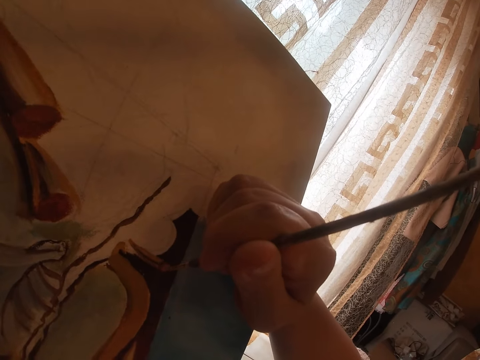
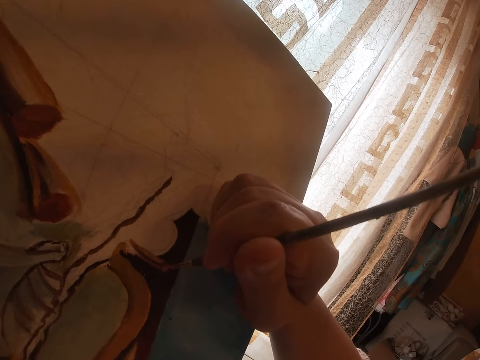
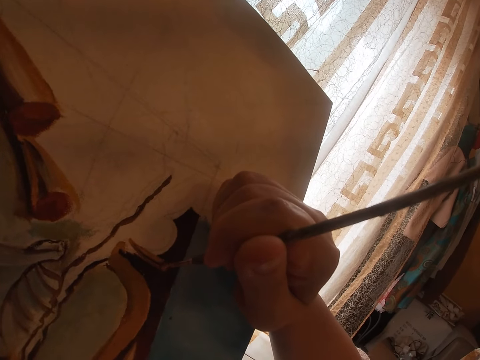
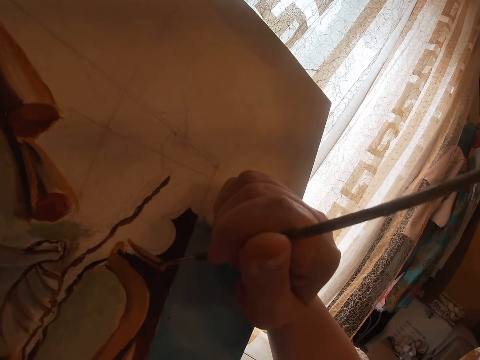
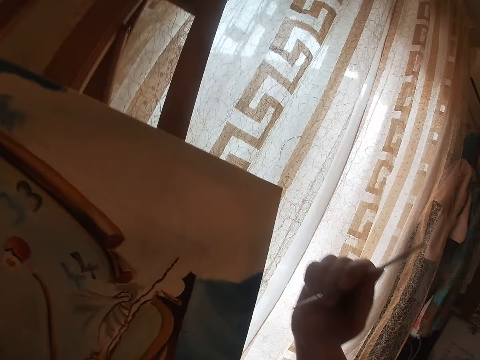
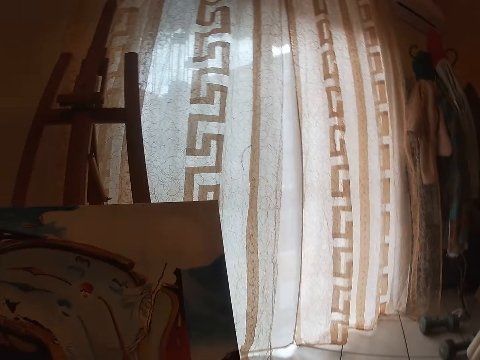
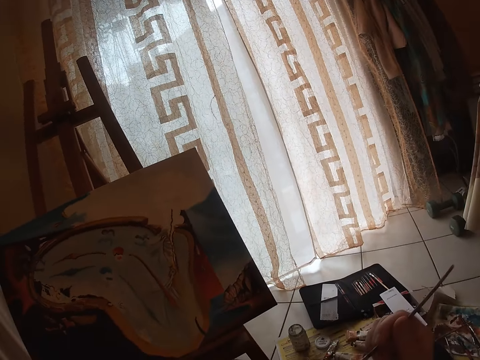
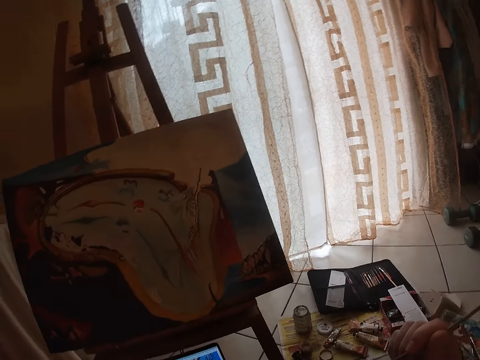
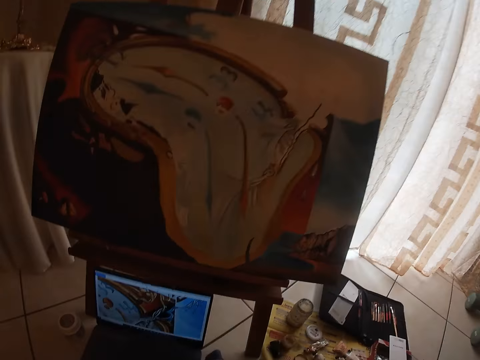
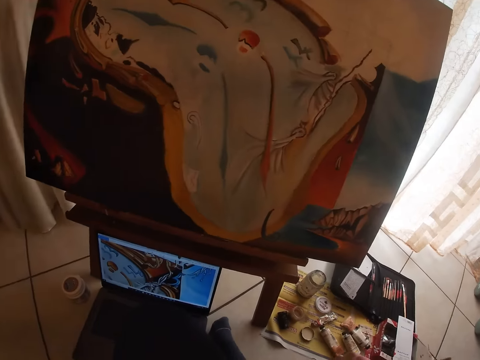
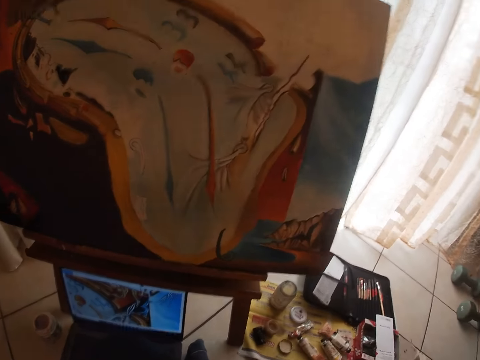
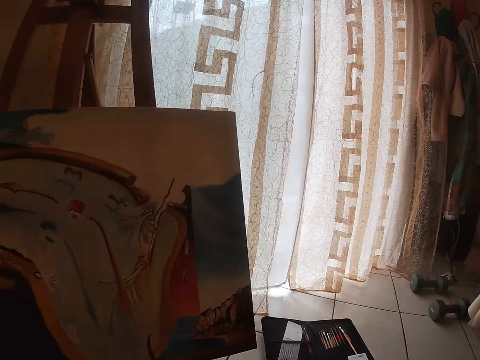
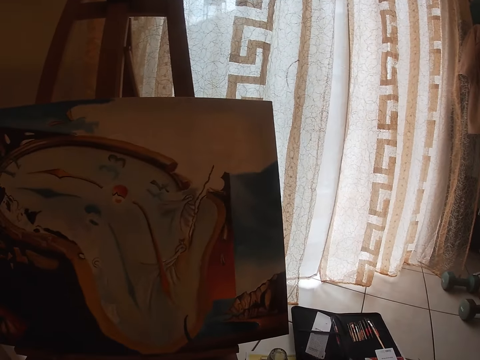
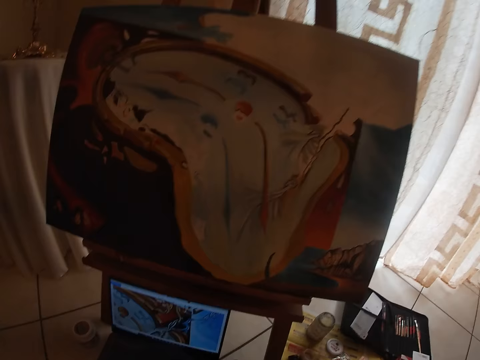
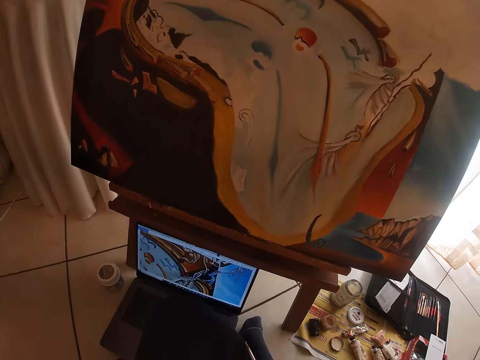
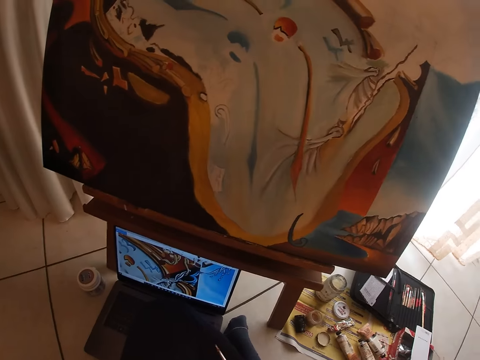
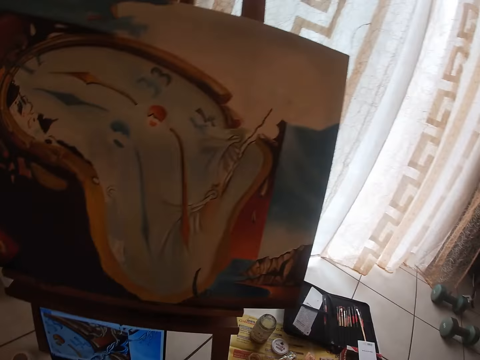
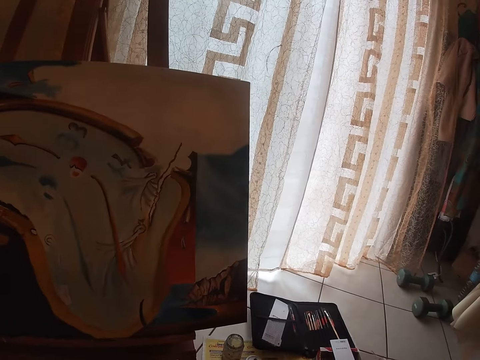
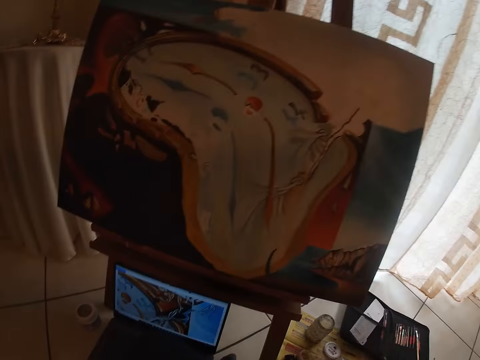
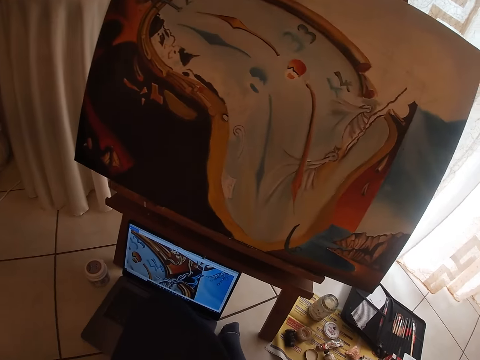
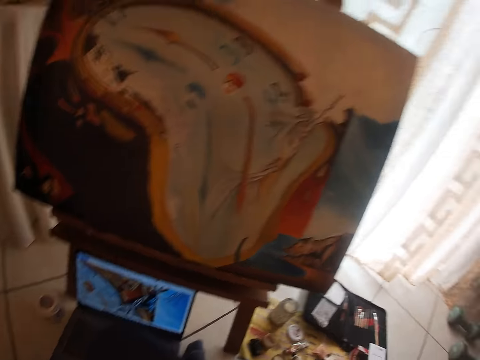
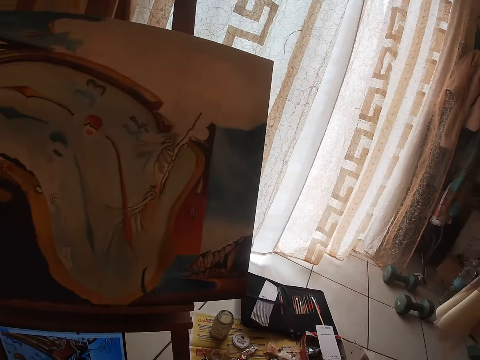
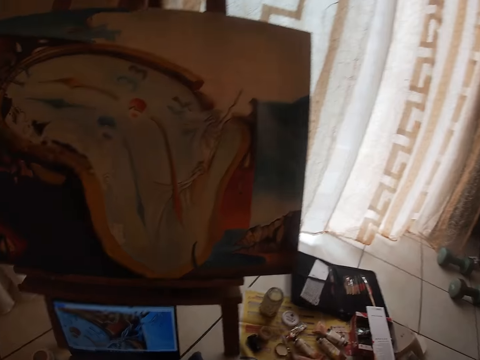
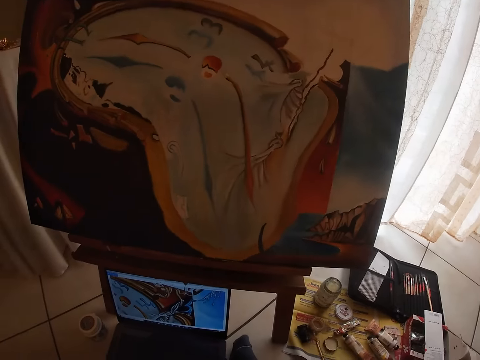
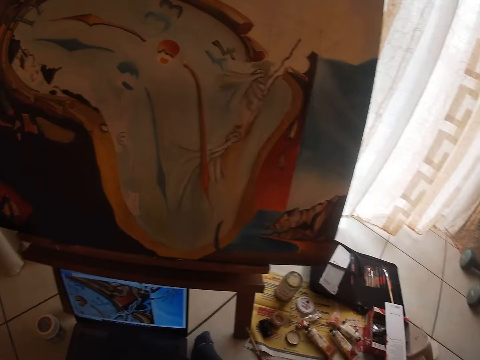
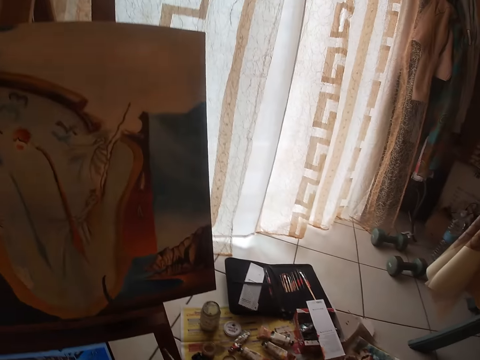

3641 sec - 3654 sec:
The camera wearer removes the second brush from the painting. They look at the laptop then at the painting.

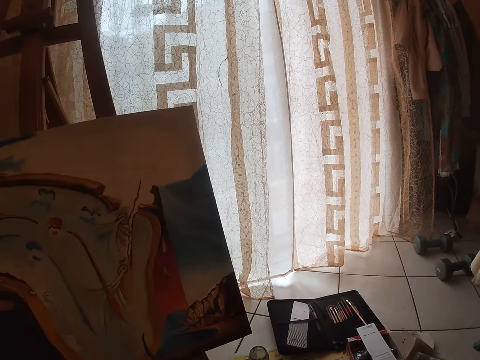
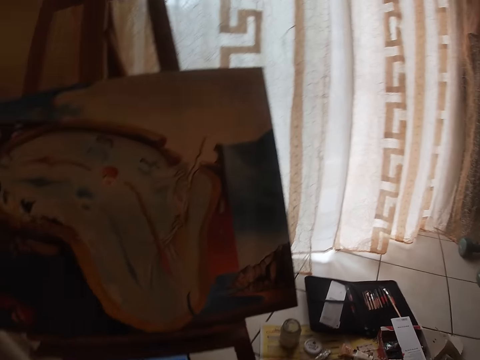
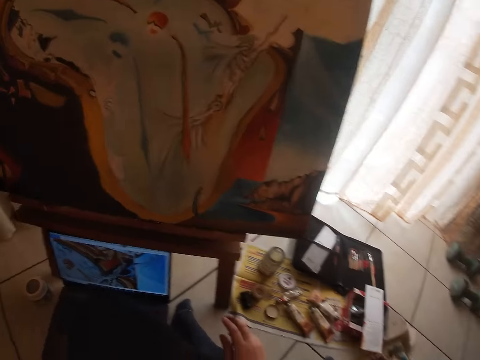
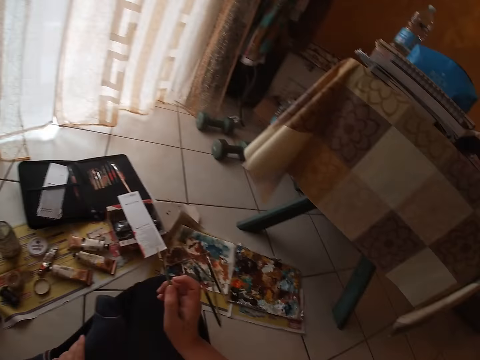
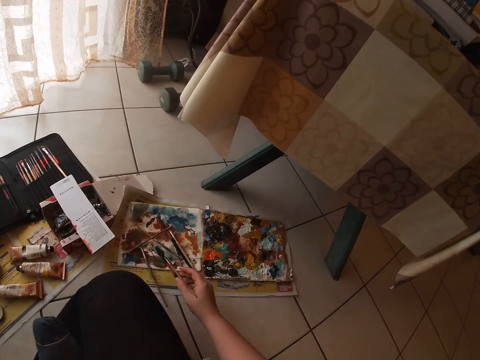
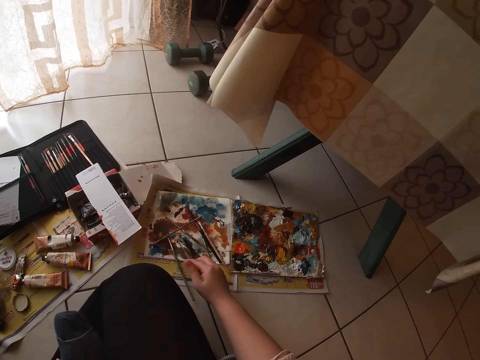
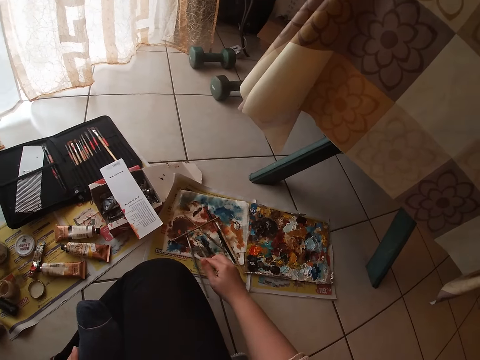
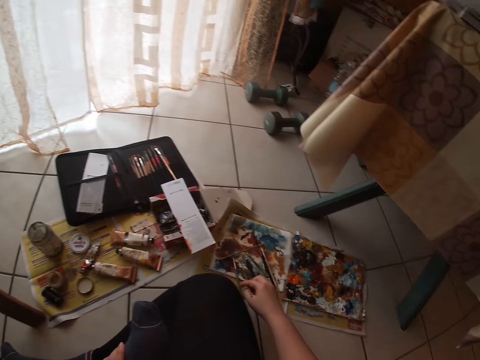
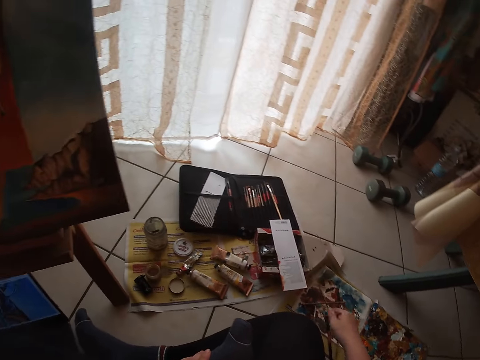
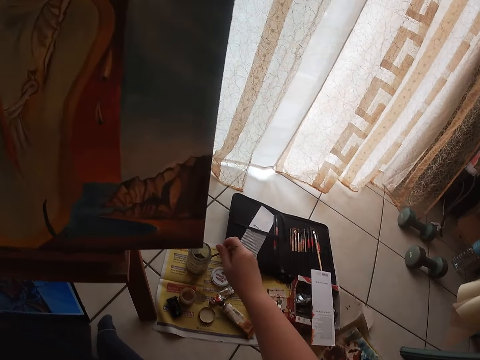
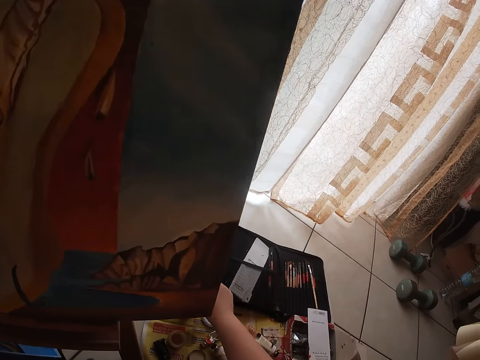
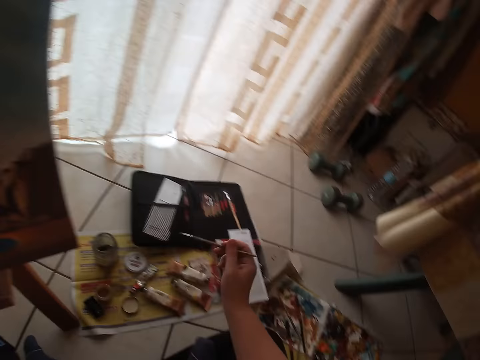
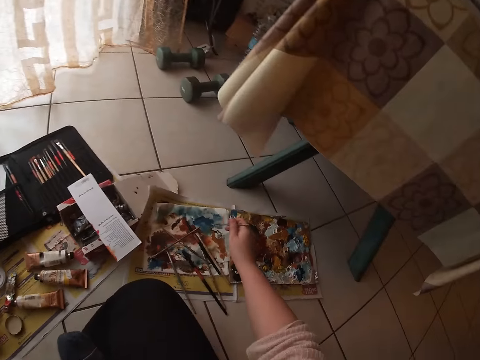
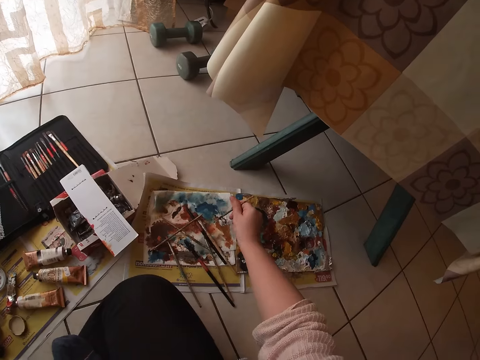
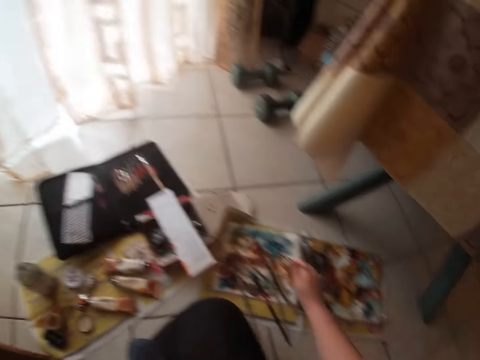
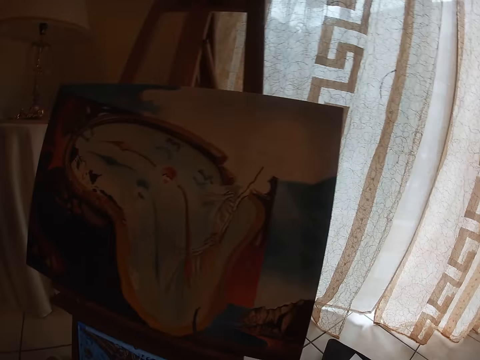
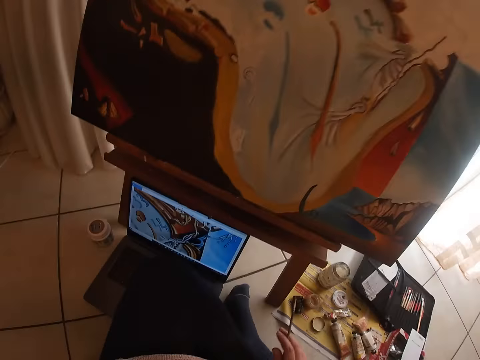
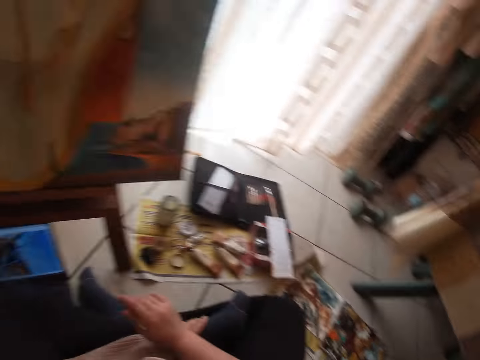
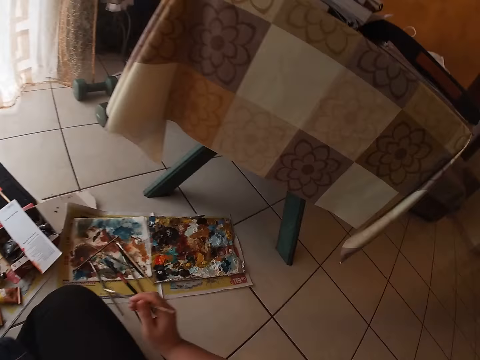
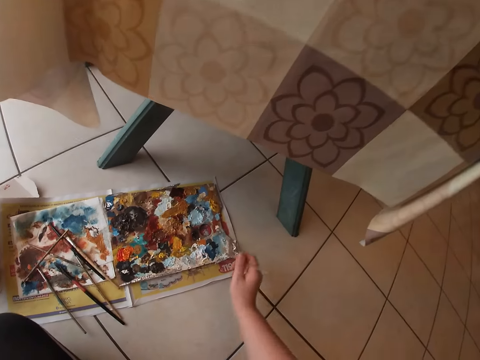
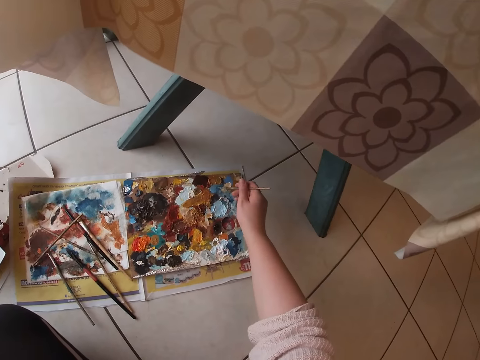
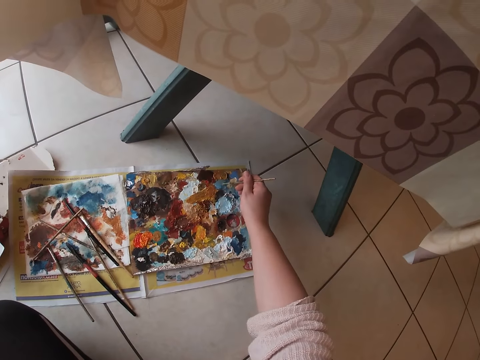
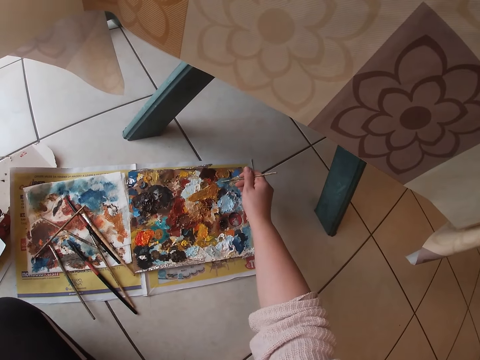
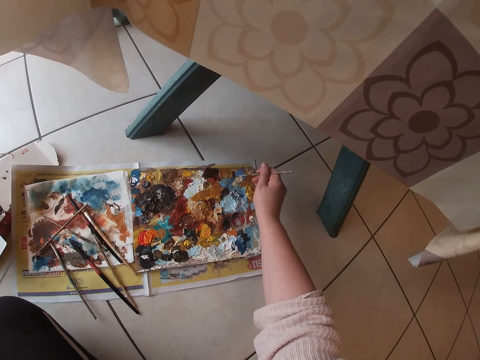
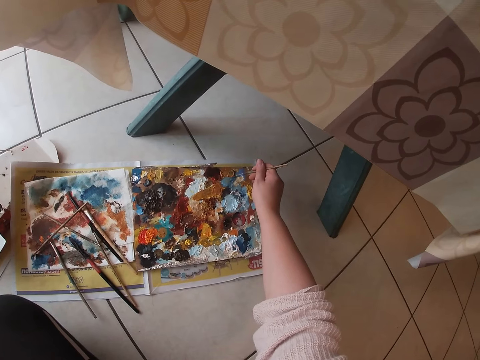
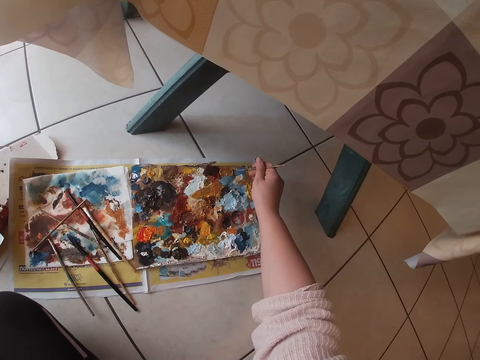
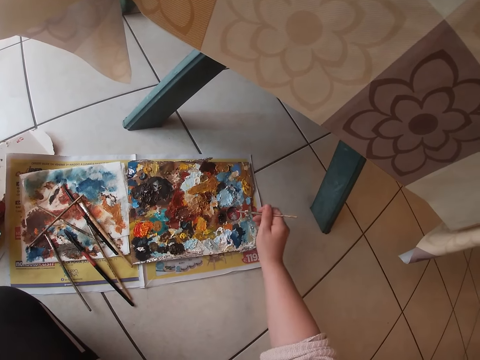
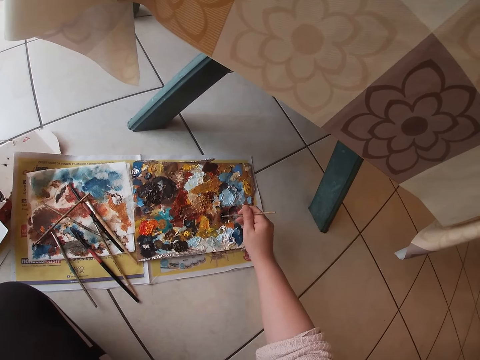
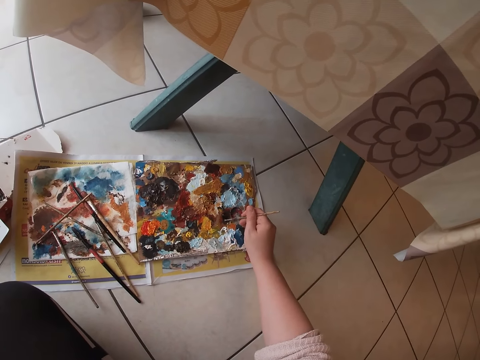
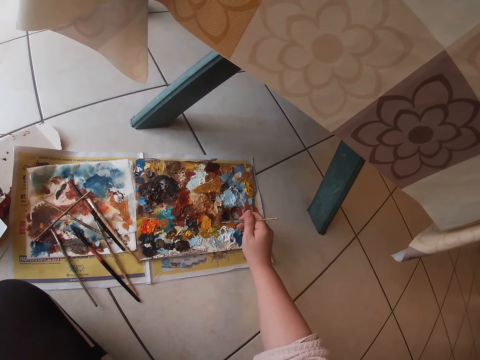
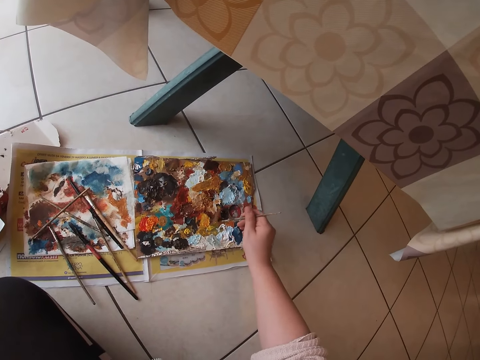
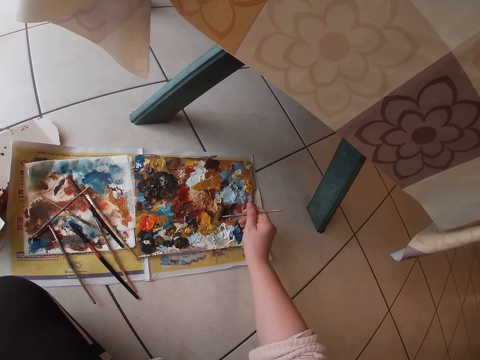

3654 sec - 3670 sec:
The camera wearer rubs the second brush on the white paper. They dip the brush in the paint. They dip the brush in a liquid in the container. They remove excess liquid from the brush. They rub the second brush on the white paper. They look at the painting then the liquid. They dab the second paint brush into the palette.
